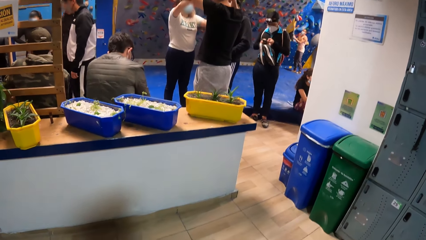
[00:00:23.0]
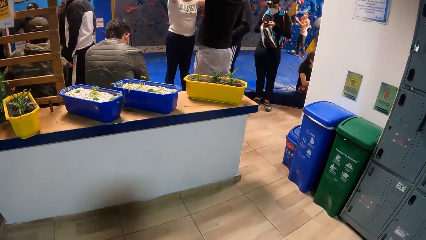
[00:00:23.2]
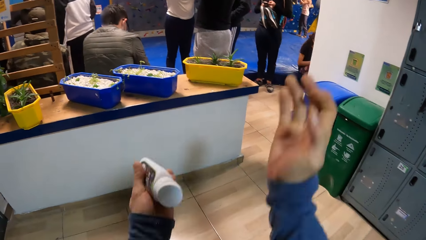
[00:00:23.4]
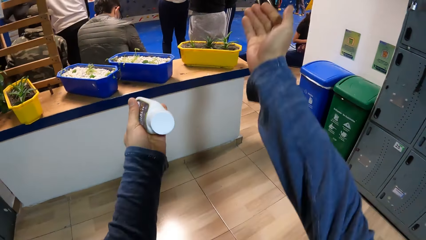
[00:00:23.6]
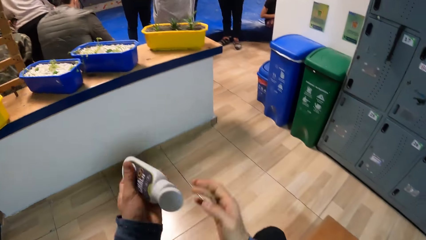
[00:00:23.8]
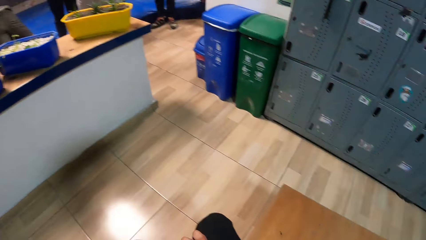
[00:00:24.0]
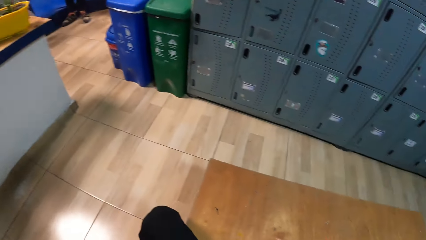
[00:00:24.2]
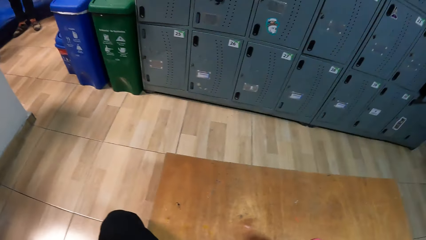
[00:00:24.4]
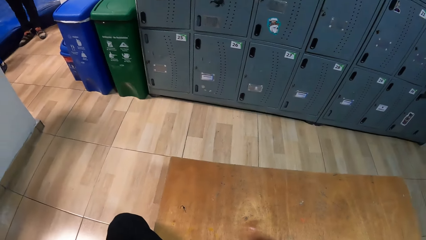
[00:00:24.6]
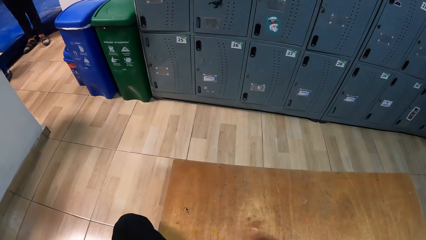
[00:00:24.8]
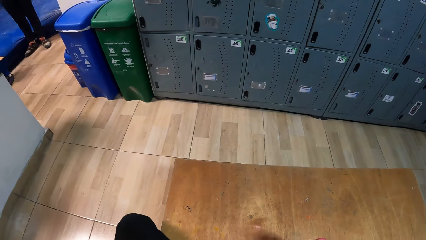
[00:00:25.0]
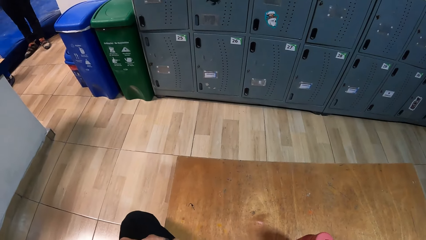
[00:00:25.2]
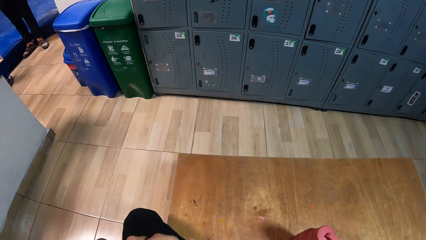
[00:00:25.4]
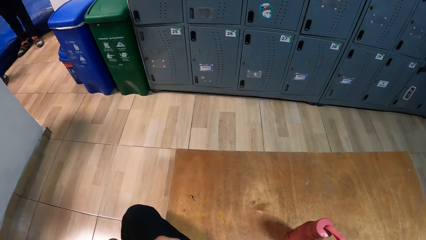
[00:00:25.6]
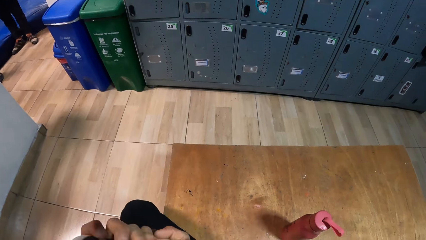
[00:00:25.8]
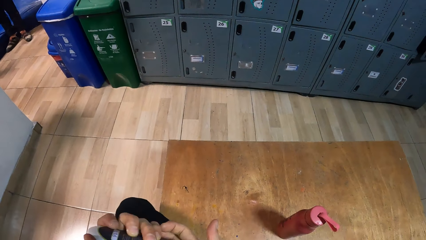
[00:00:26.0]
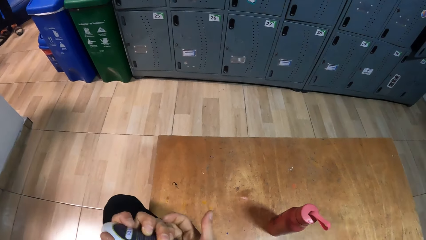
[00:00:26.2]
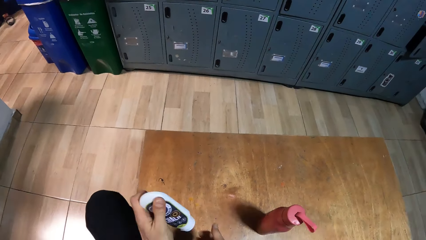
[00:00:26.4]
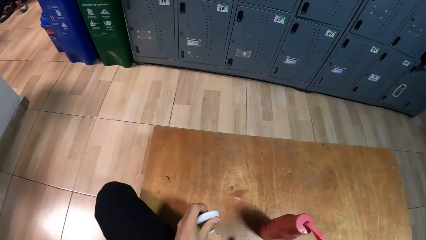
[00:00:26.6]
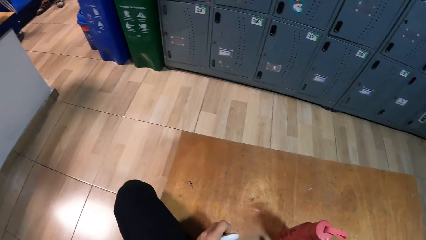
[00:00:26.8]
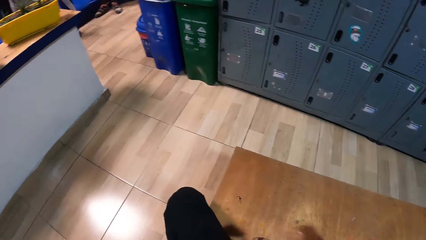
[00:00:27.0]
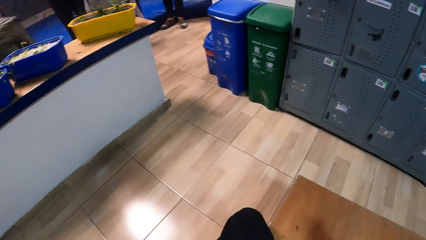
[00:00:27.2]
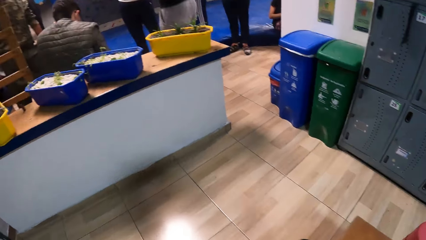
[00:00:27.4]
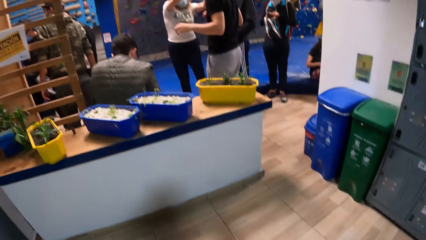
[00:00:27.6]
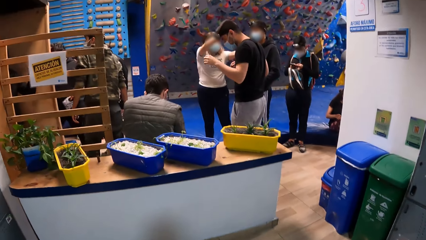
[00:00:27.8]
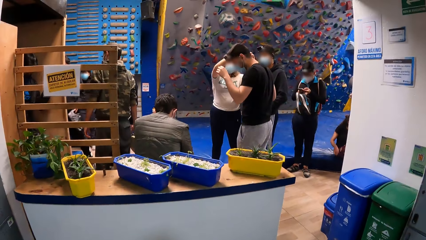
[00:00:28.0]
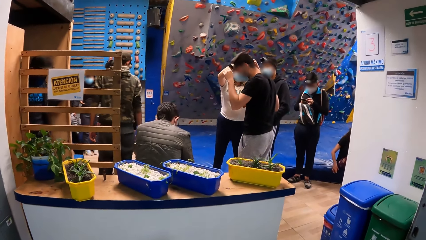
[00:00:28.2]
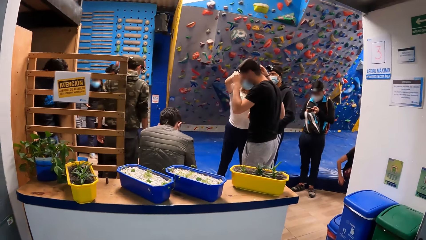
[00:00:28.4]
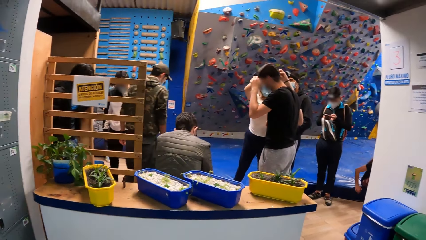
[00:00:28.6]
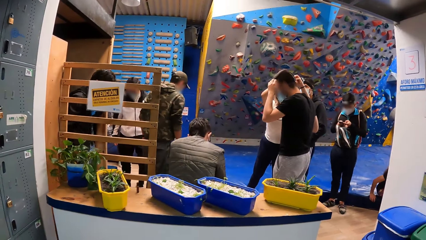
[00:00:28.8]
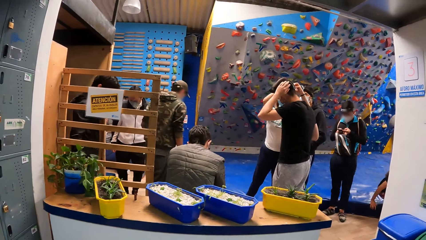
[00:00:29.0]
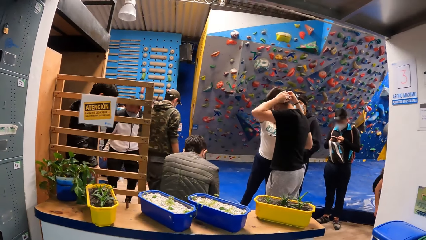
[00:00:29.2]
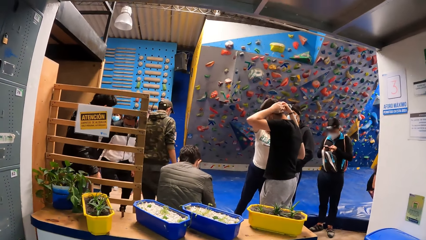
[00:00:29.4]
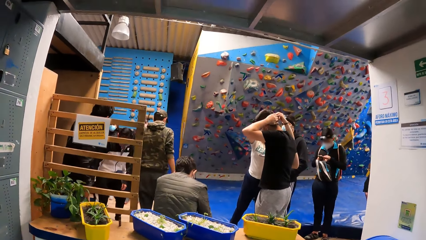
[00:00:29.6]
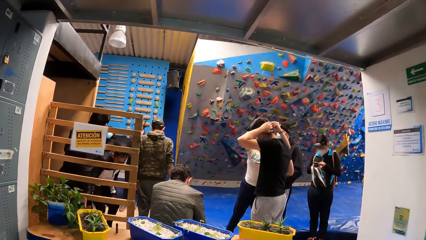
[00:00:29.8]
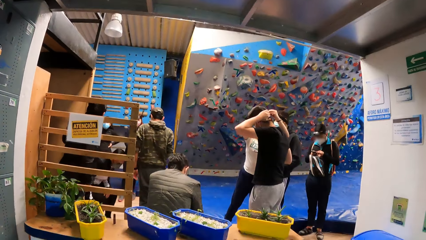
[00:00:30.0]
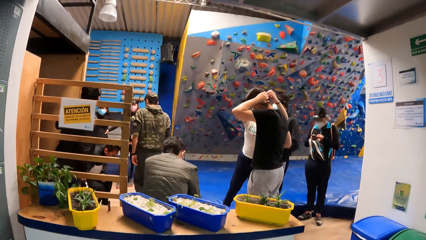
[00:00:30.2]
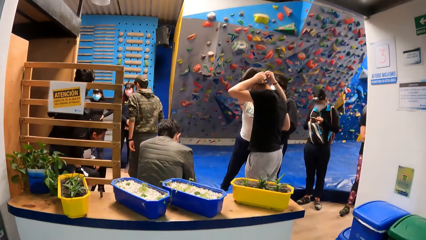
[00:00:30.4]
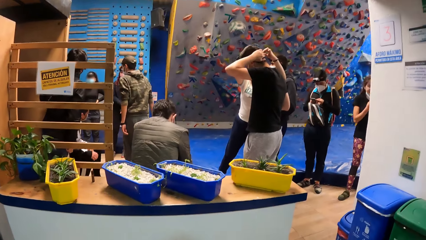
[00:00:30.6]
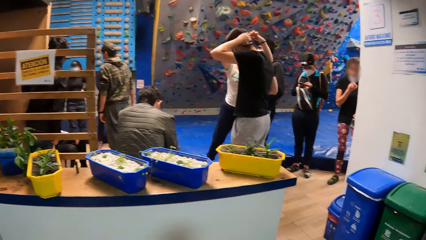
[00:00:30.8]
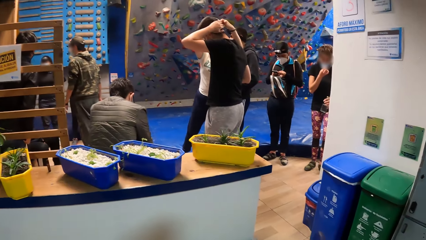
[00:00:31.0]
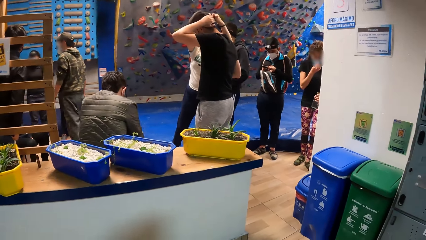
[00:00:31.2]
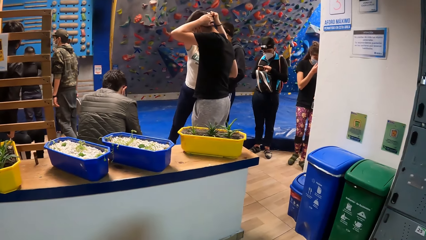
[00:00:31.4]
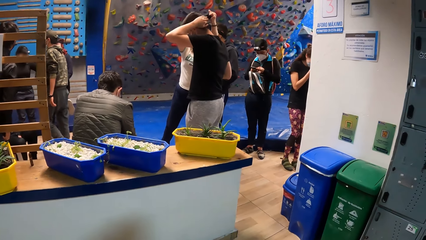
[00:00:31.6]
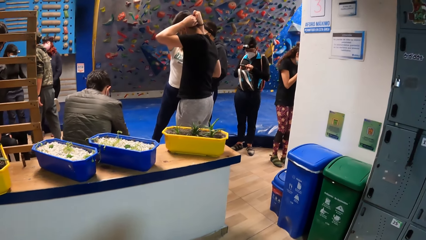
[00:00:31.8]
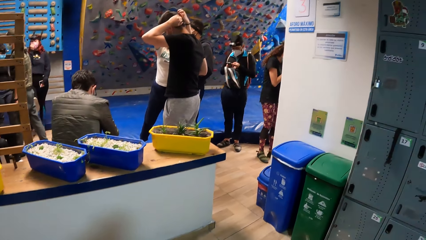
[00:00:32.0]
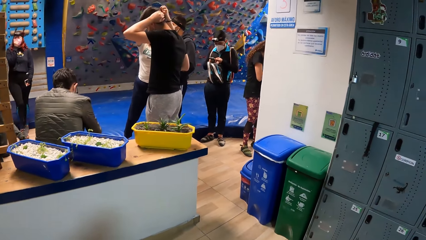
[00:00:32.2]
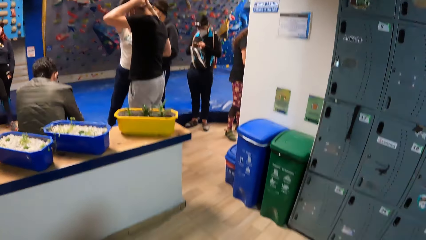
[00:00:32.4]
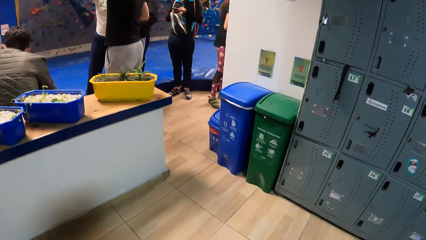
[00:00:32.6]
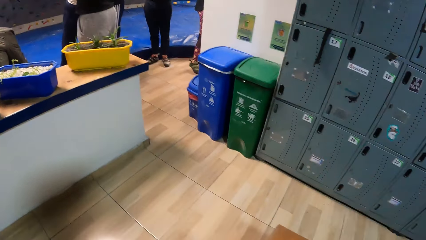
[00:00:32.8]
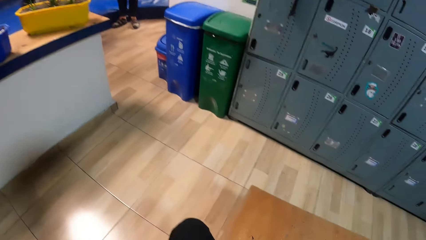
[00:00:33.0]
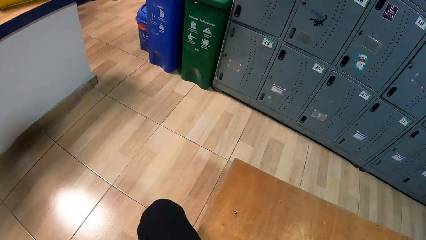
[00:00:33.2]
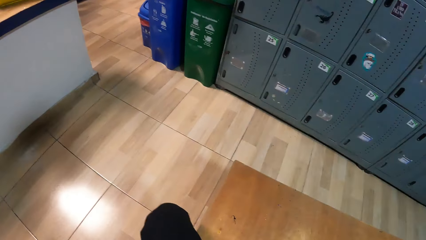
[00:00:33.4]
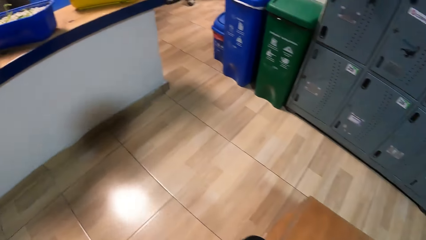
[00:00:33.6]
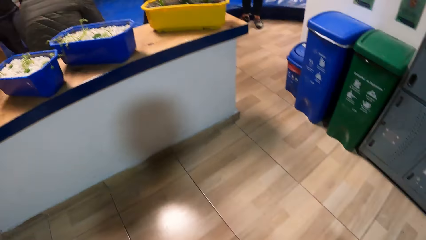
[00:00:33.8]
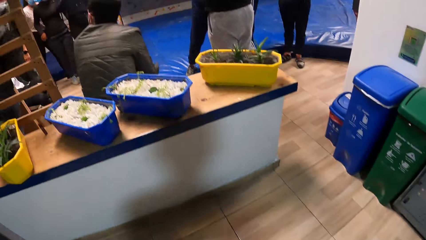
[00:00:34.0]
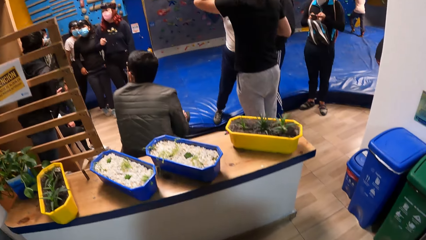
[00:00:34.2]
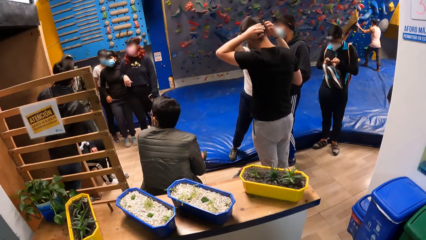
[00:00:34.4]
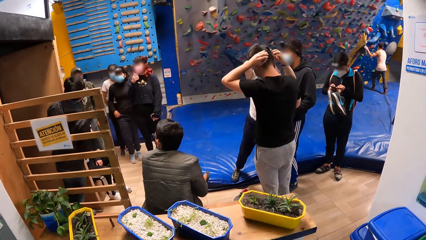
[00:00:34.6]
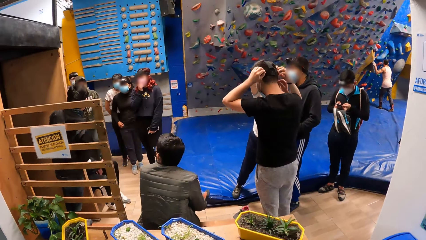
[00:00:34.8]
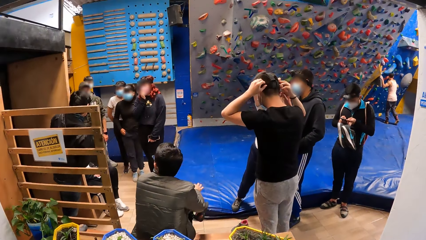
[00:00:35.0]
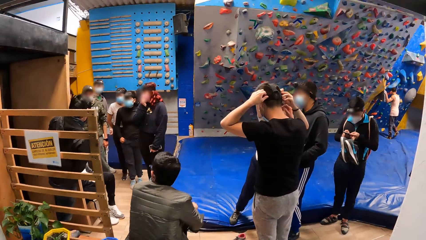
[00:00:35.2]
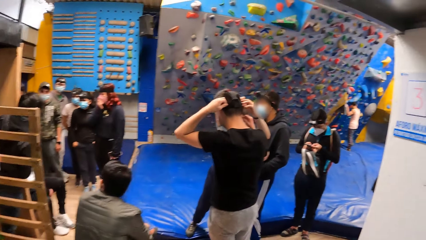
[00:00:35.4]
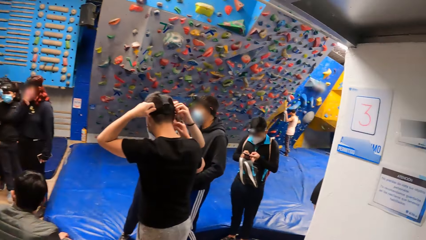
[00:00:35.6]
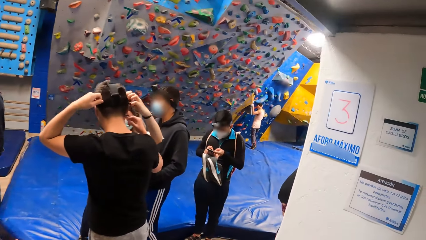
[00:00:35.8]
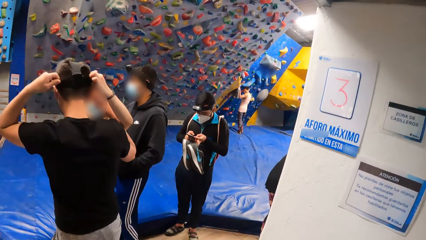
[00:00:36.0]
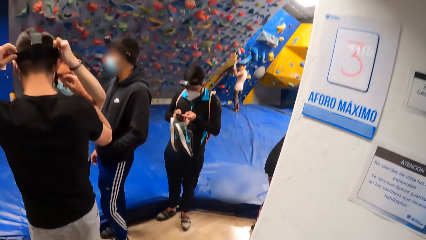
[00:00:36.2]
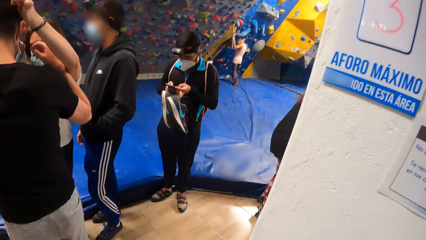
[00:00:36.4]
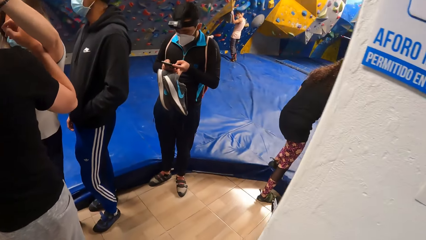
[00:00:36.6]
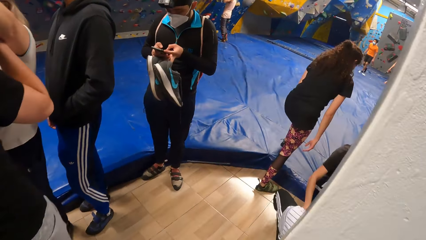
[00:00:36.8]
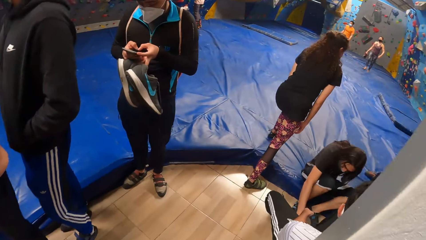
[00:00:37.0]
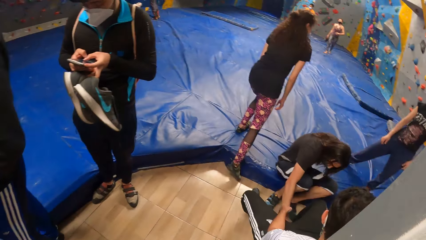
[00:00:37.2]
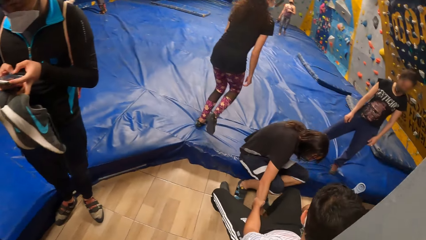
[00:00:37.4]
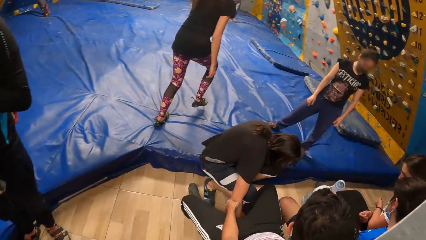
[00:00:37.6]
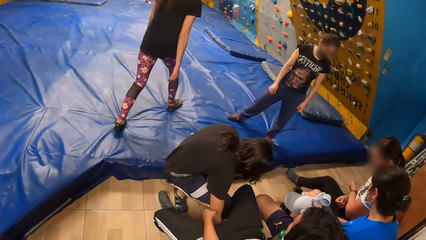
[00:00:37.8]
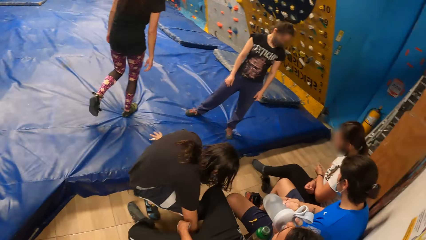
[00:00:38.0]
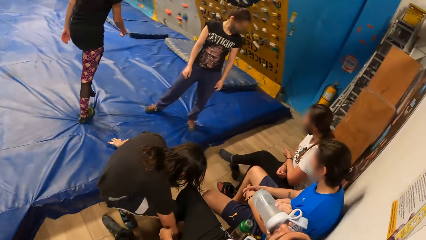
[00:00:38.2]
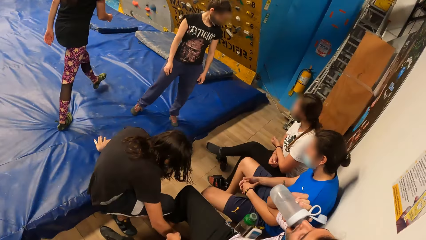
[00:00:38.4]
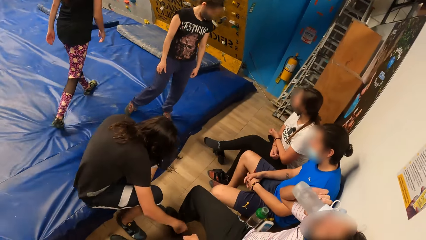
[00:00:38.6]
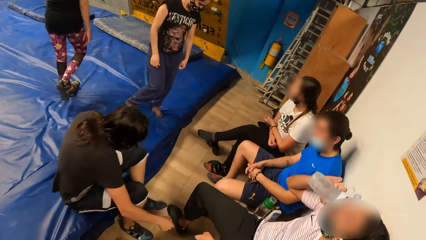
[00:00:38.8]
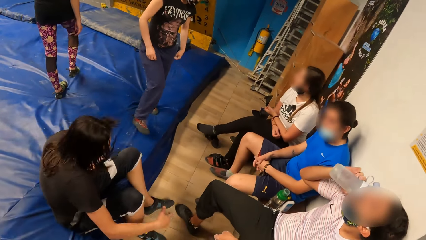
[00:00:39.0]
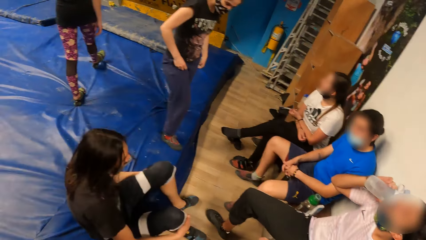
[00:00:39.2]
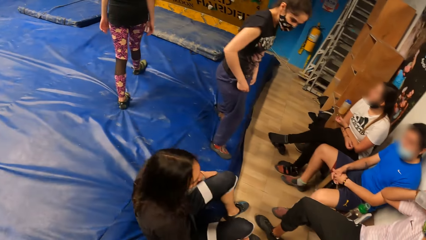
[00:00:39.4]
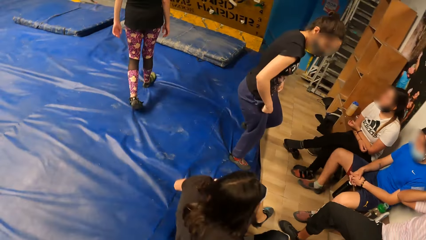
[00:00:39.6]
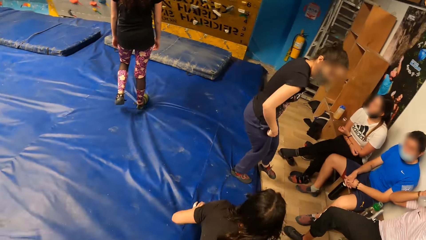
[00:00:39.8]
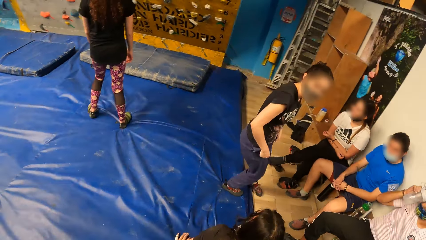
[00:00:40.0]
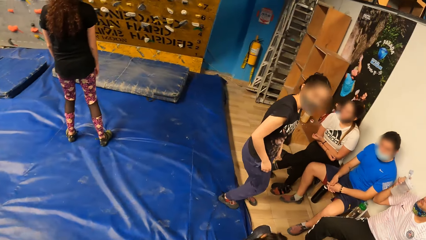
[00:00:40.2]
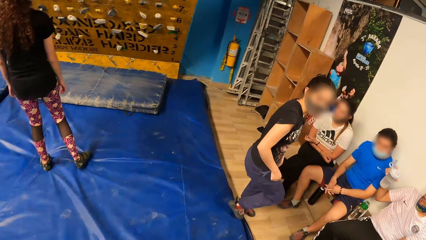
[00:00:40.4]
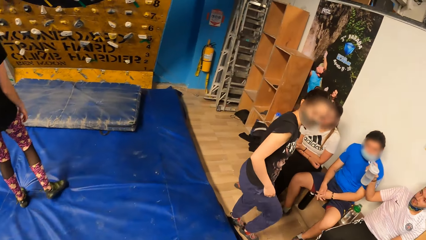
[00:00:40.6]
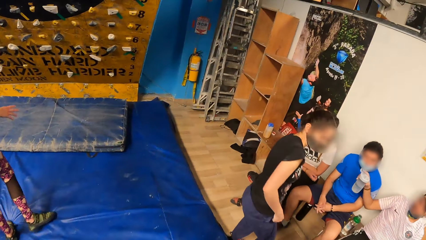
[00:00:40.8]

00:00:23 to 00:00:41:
The camera wearer stretches out his hands. He polishes his shoe with the polish. He puts lotion in the hand. He looks up. He walks out of the room.
